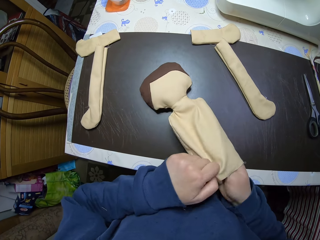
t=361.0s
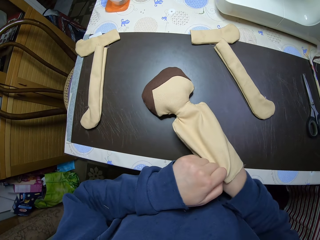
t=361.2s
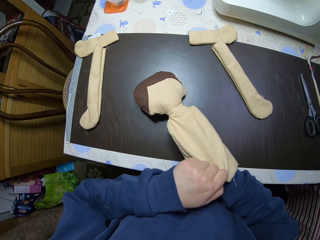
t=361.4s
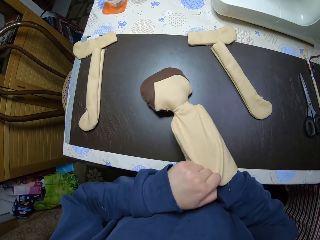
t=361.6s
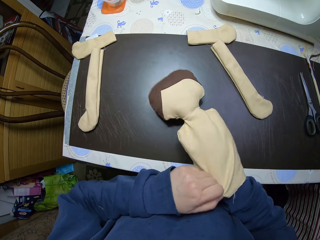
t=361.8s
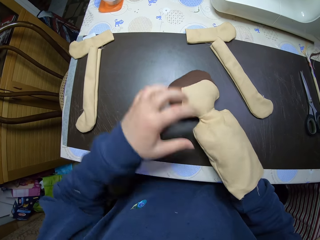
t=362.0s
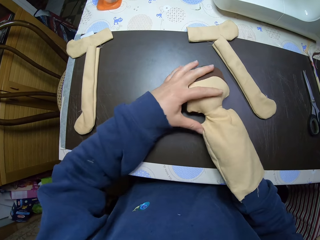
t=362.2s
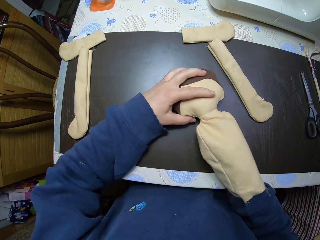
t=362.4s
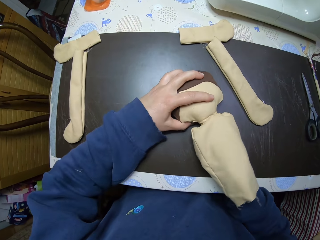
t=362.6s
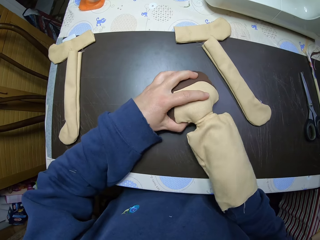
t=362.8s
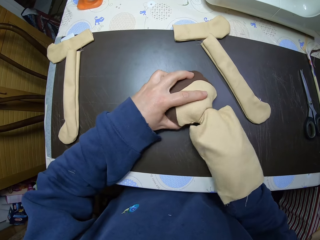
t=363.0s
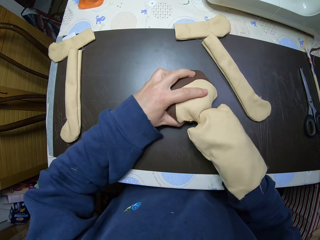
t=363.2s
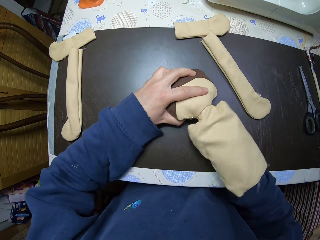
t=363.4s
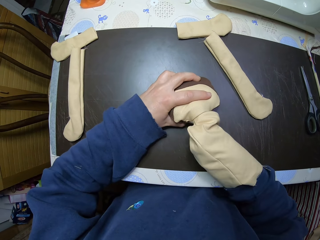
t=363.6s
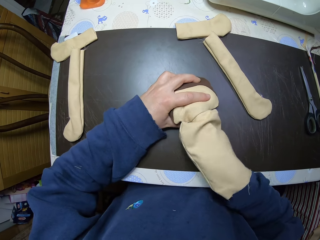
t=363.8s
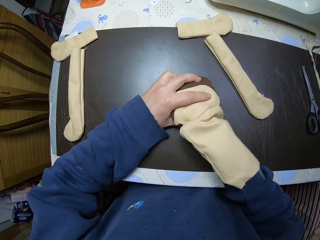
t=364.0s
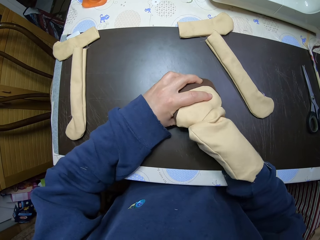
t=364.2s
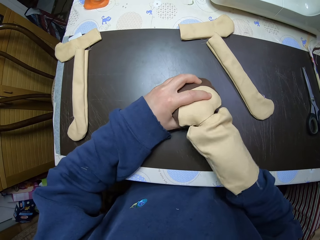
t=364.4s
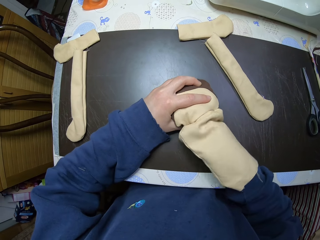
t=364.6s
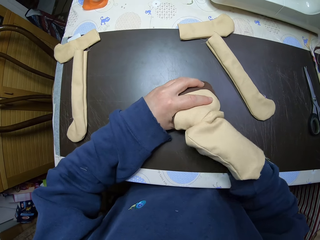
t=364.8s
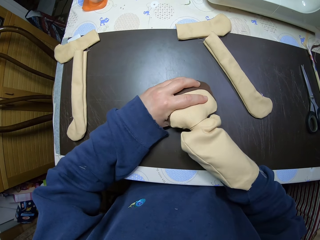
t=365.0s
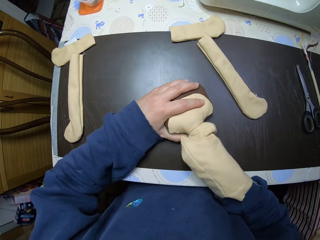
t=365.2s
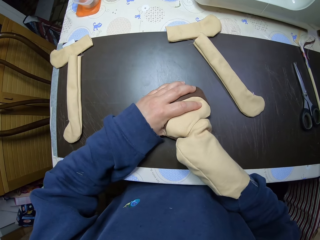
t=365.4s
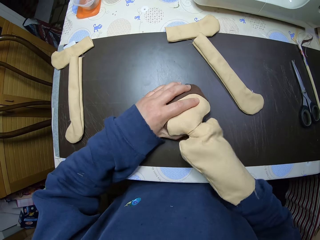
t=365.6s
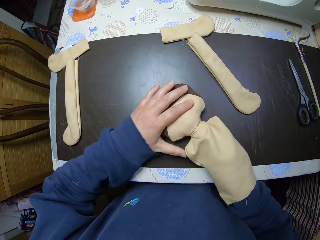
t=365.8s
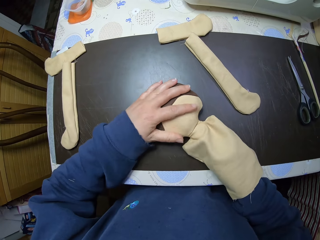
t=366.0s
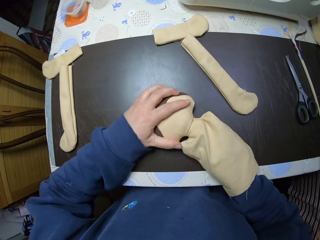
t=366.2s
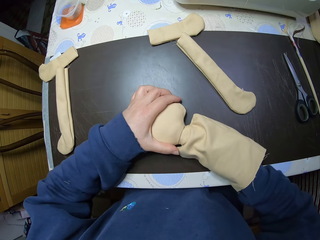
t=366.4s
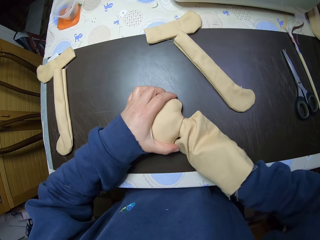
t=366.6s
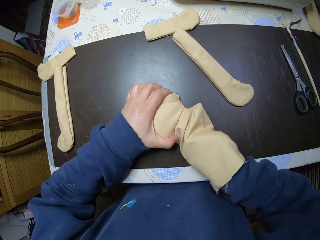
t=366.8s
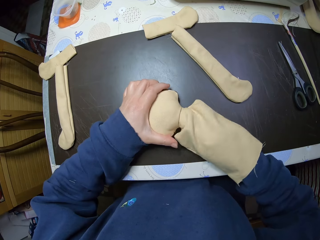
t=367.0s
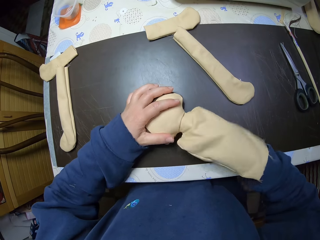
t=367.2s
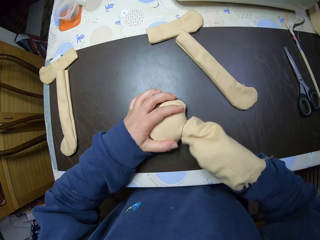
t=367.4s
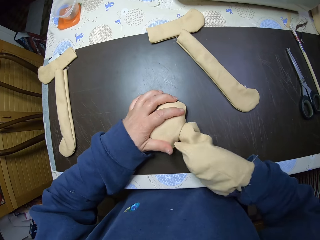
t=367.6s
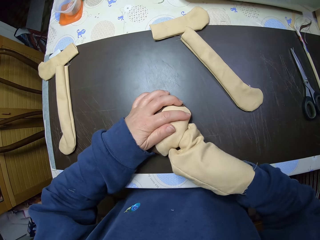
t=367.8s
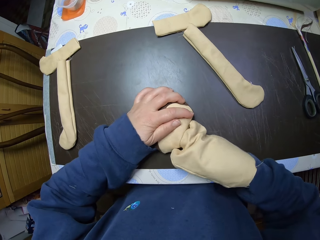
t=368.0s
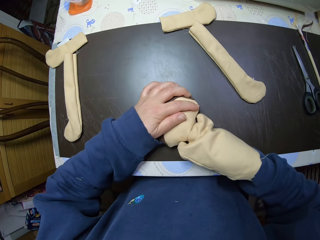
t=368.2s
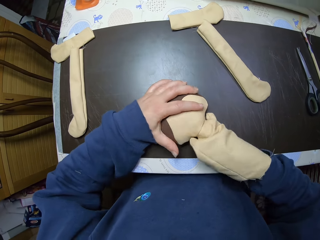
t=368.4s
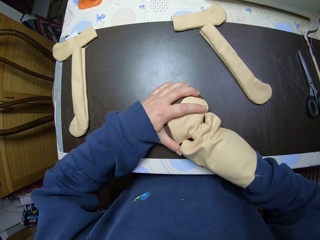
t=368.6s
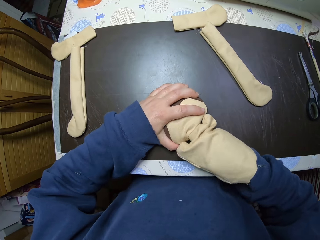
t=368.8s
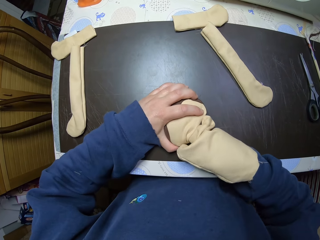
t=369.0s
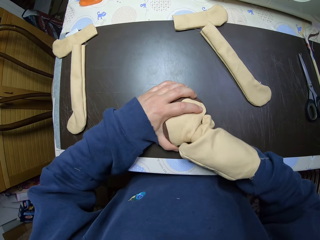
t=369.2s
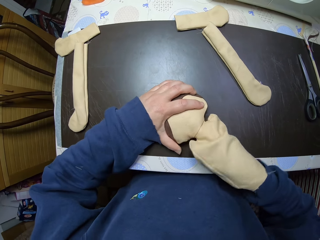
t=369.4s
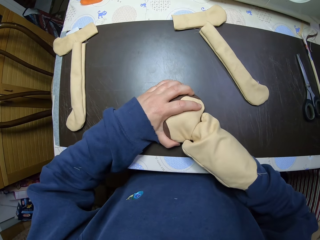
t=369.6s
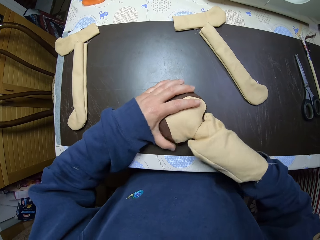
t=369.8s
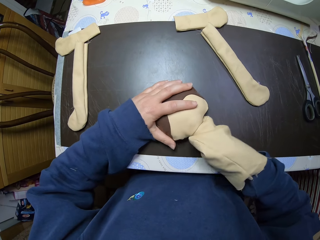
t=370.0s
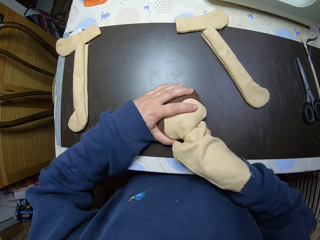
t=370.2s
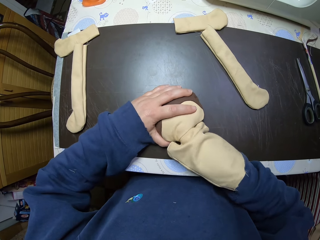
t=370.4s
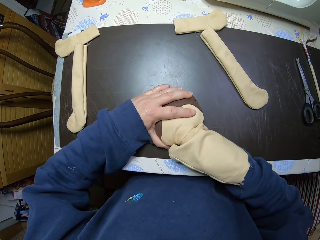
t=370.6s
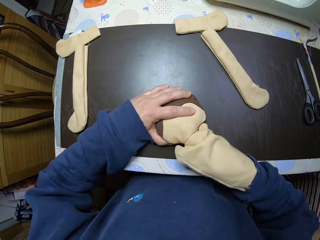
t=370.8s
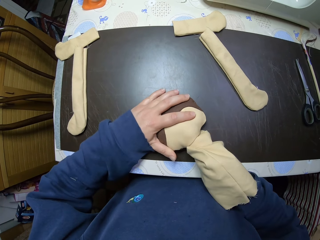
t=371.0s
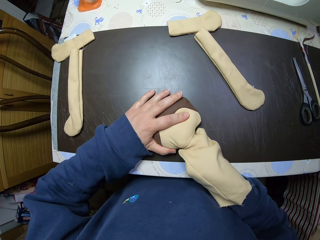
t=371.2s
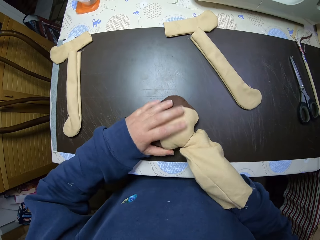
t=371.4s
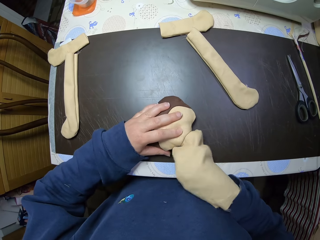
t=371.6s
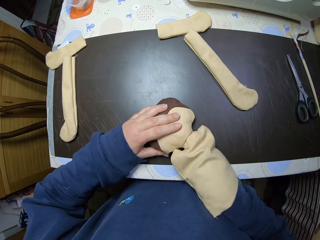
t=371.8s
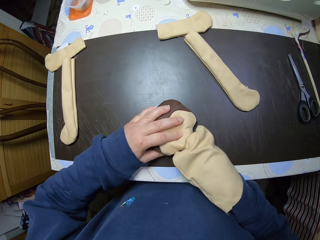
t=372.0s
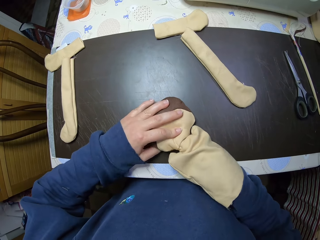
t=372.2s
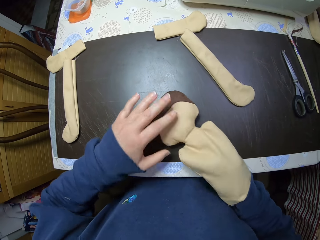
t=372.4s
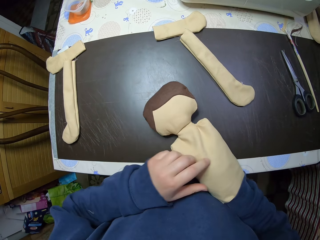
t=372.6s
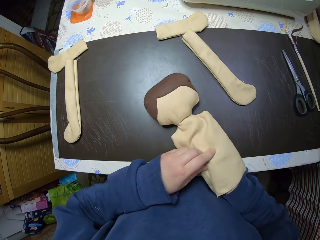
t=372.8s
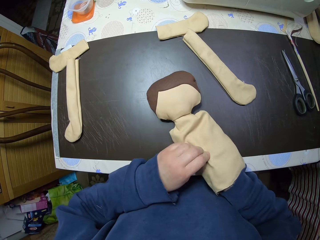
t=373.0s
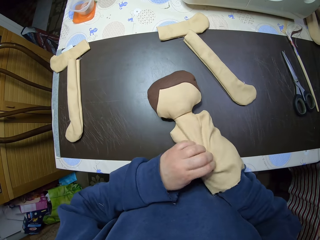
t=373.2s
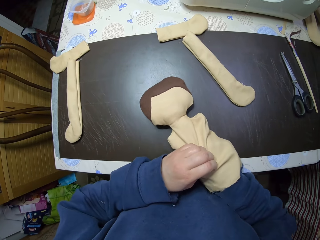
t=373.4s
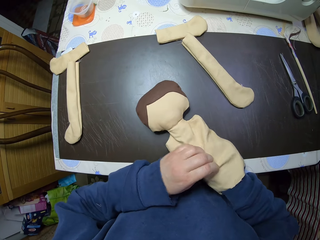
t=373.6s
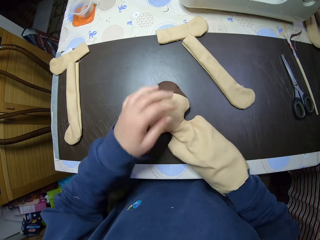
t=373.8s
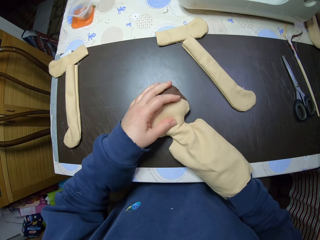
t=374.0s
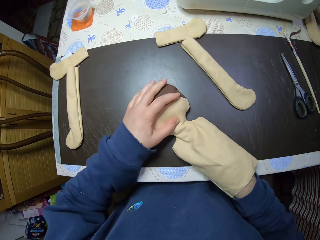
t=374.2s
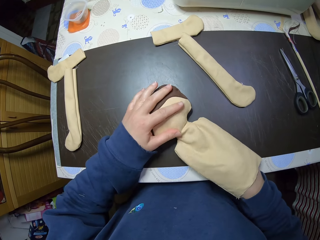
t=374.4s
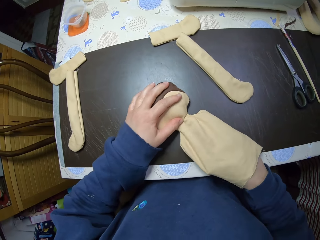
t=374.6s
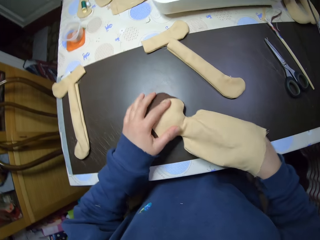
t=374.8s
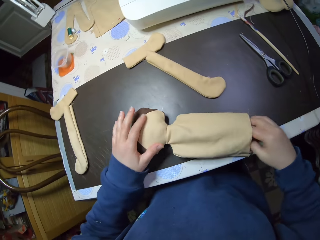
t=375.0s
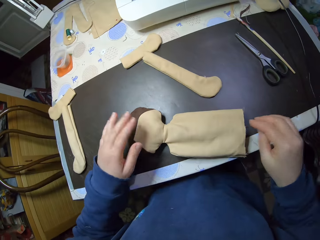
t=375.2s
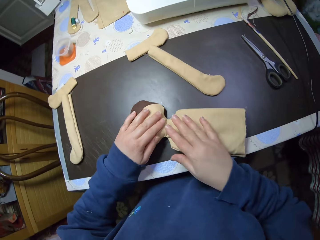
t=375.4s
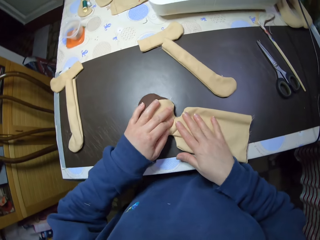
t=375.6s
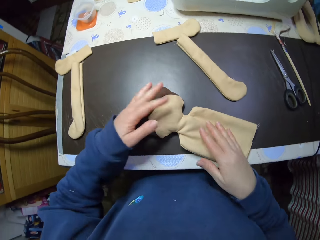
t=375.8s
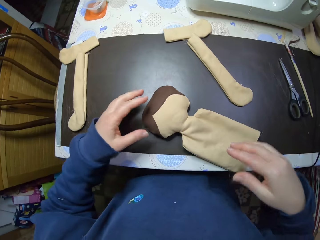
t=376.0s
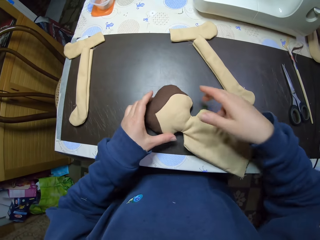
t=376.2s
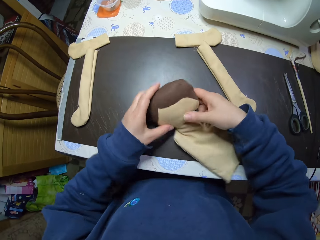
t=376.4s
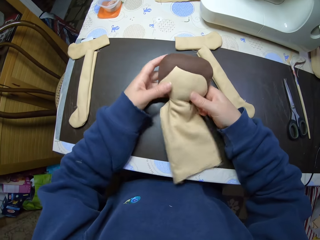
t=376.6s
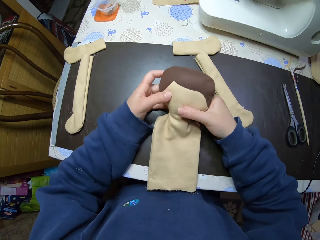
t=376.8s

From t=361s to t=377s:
The camera wearer puts his right hand into the doll. He stuffs the doll. He adjusts the shredded cotton wool in the doll. He takes his hand out from the doll. He adjusts the doll with his hands. He picks up the doll from the table.

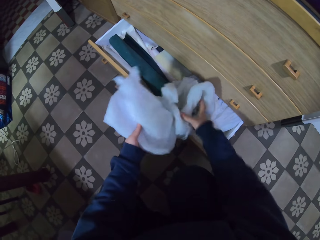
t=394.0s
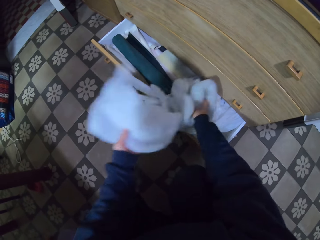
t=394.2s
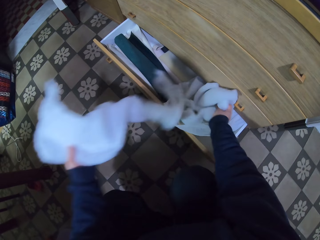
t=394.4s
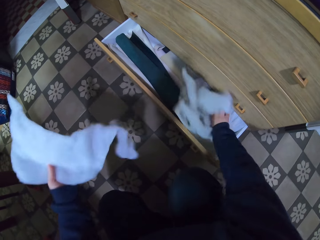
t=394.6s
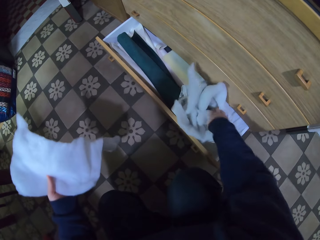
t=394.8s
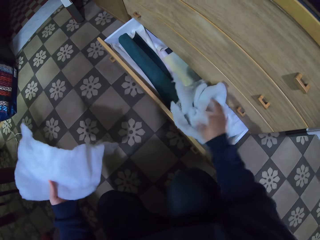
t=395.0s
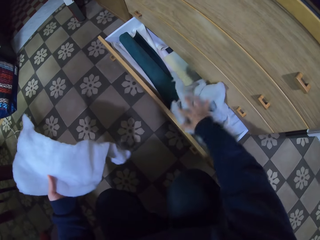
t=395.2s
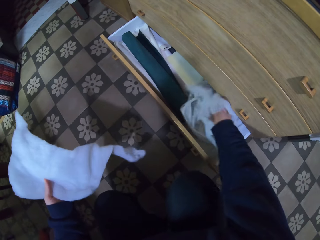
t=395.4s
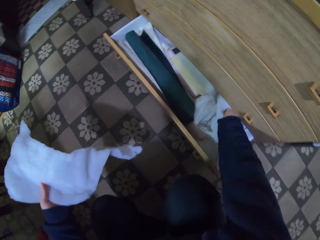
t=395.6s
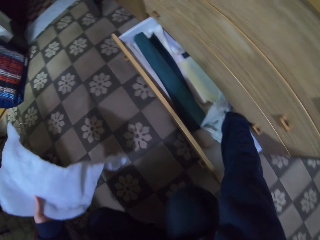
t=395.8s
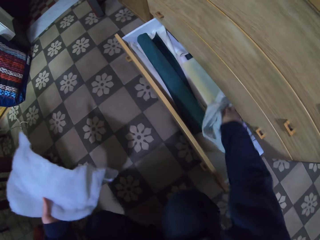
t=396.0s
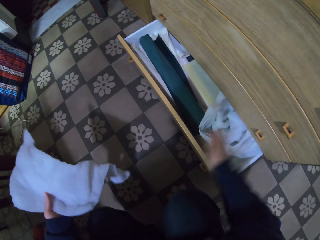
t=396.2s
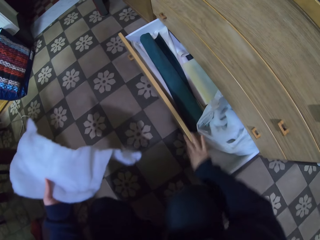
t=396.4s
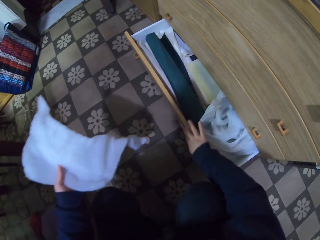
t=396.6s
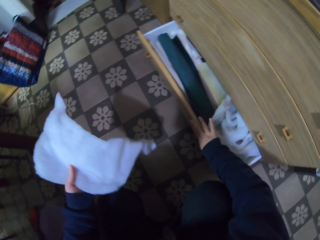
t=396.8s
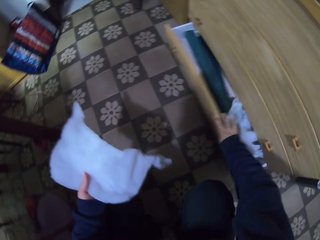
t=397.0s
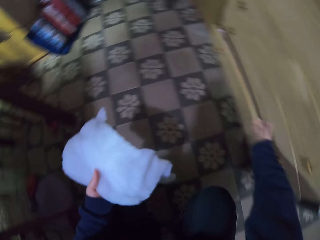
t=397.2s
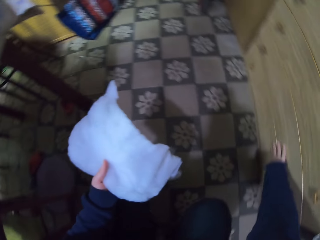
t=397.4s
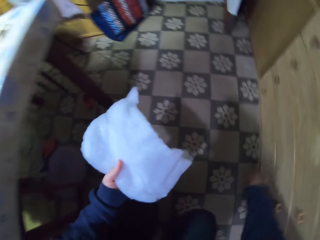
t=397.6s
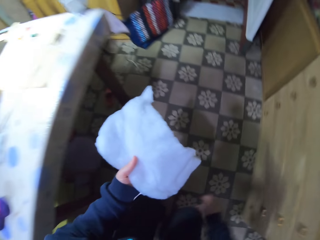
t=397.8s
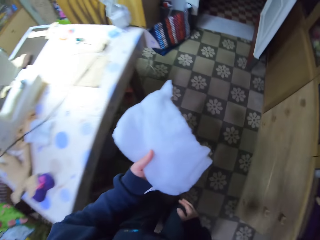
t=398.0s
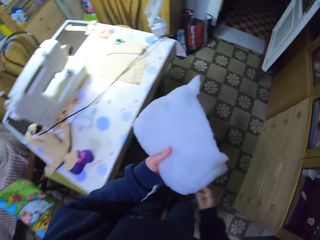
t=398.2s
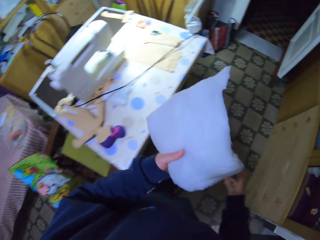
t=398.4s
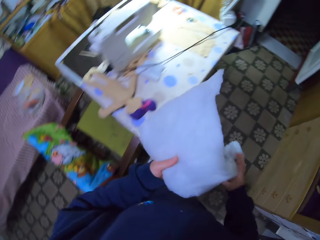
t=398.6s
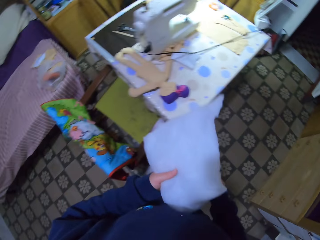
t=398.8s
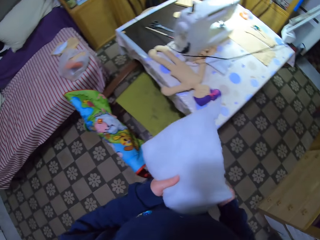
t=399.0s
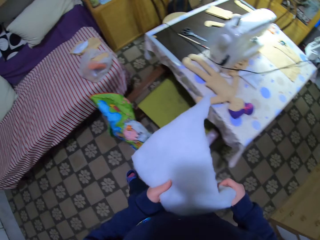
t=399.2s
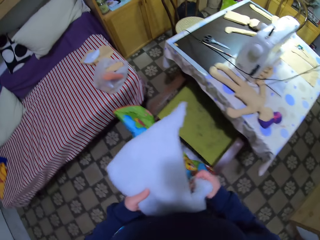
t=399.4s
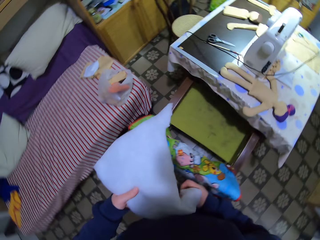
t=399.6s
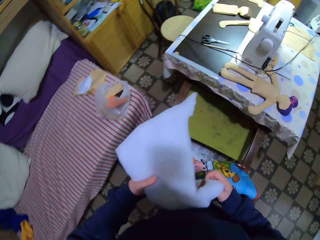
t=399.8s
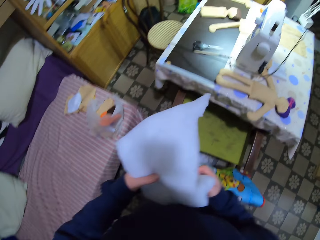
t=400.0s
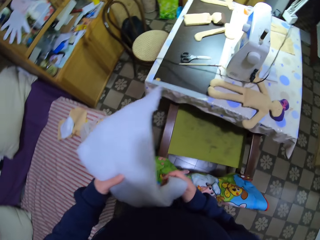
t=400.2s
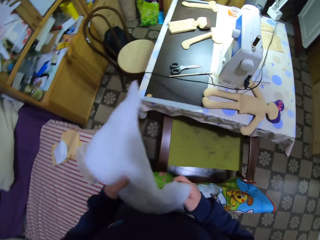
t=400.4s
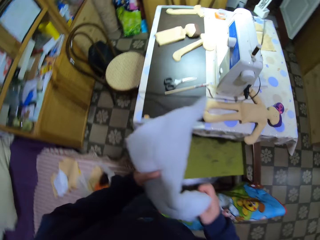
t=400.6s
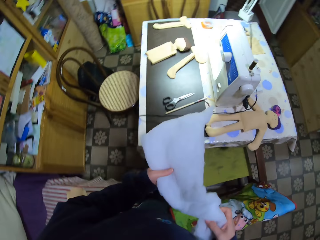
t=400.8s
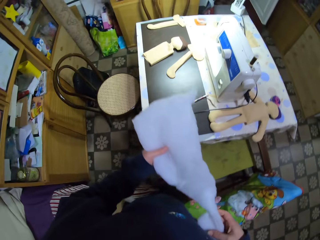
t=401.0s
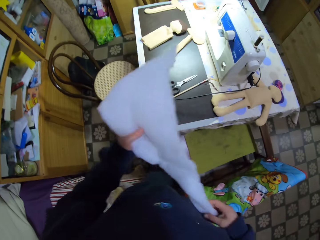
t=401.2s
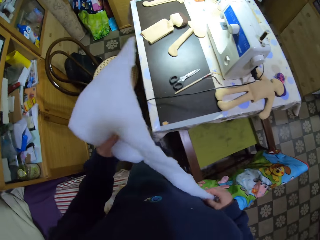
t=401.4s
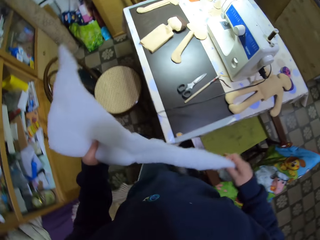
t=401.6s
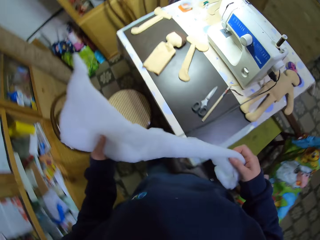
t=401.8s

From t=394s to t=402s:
The camera wearer pushes some cotton wool pads back into the white nylon. They push in the drawer. They stand up. They walk around the room. They walk back to the table.
